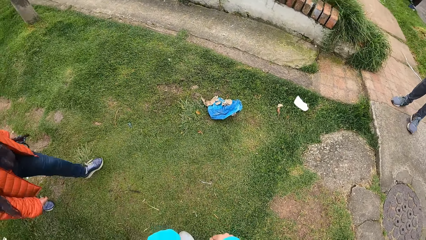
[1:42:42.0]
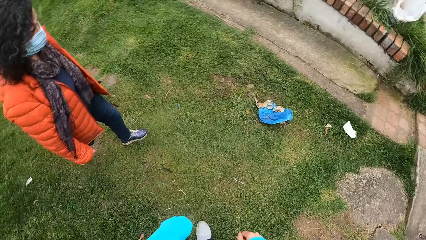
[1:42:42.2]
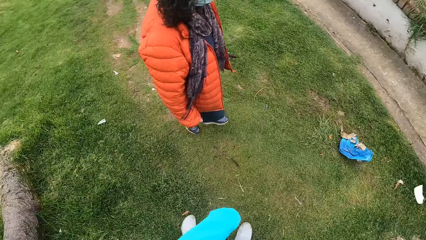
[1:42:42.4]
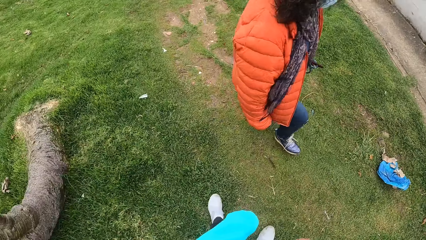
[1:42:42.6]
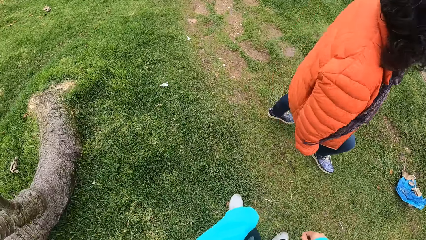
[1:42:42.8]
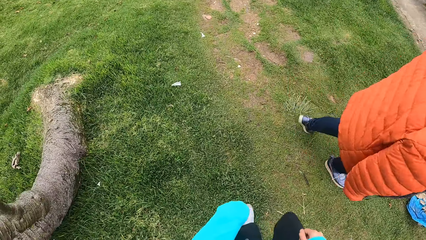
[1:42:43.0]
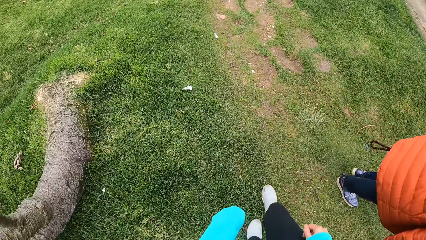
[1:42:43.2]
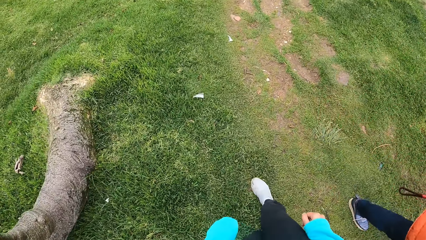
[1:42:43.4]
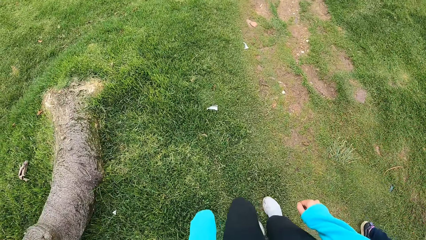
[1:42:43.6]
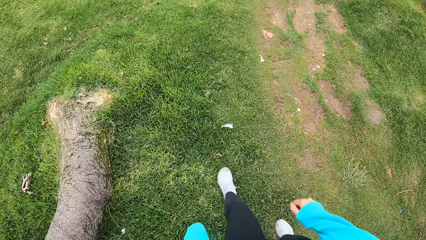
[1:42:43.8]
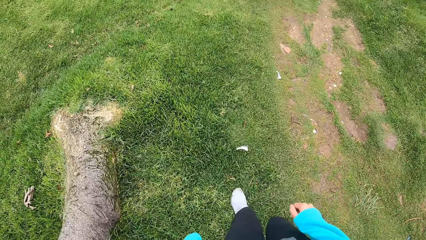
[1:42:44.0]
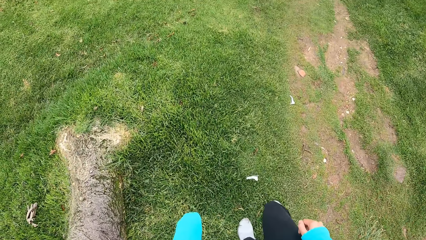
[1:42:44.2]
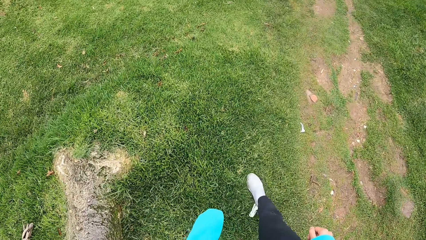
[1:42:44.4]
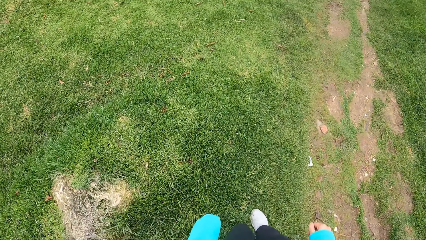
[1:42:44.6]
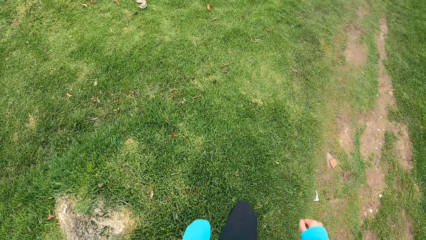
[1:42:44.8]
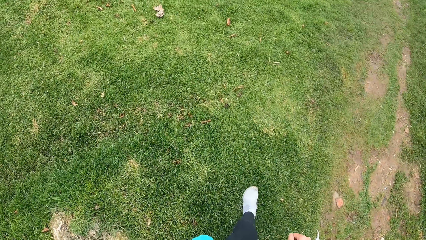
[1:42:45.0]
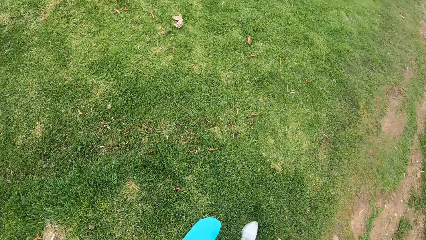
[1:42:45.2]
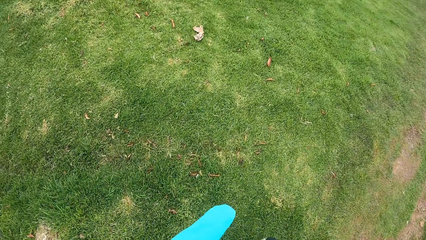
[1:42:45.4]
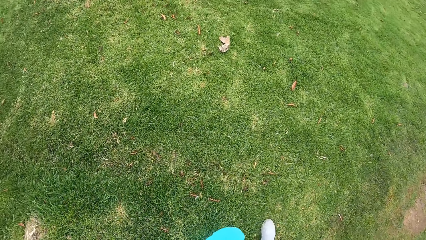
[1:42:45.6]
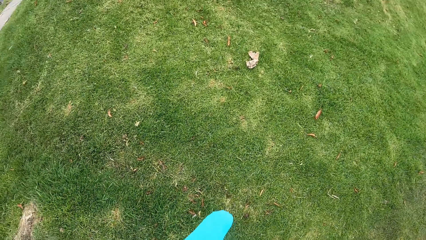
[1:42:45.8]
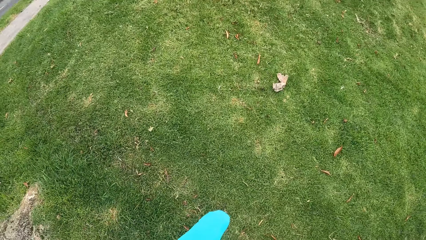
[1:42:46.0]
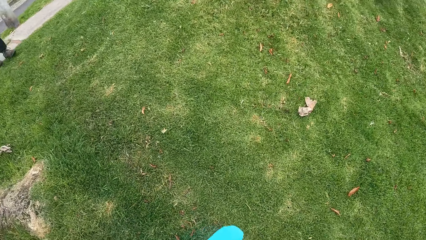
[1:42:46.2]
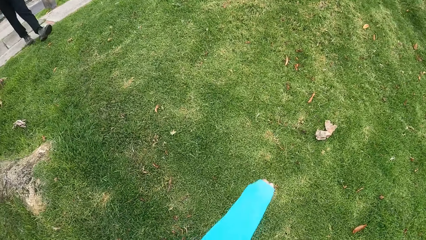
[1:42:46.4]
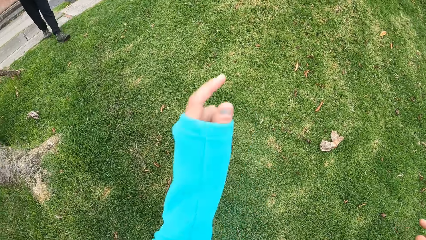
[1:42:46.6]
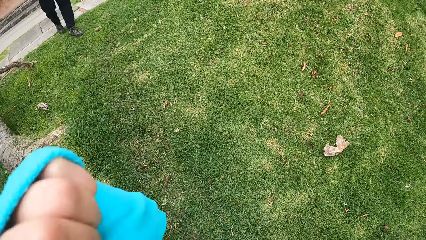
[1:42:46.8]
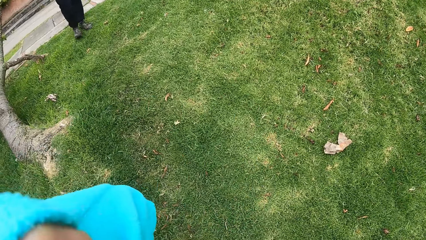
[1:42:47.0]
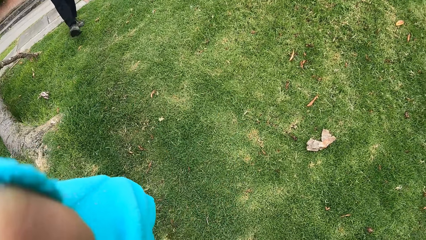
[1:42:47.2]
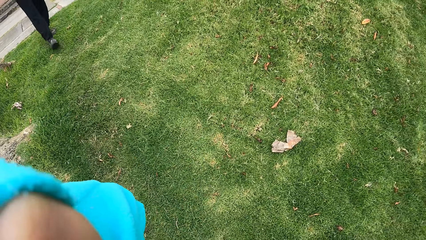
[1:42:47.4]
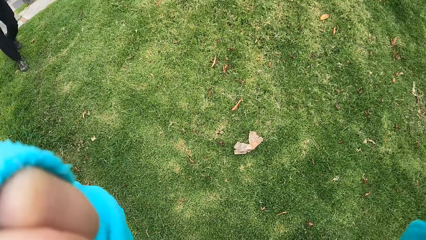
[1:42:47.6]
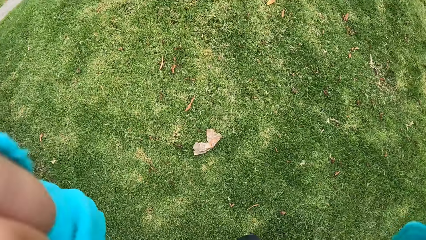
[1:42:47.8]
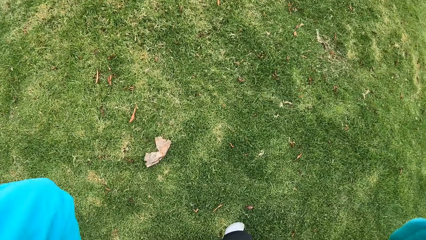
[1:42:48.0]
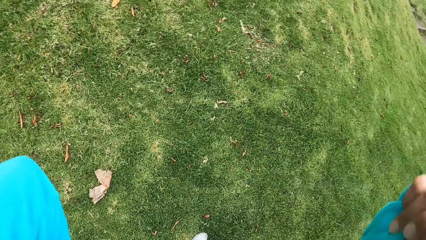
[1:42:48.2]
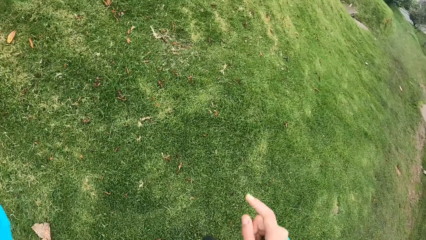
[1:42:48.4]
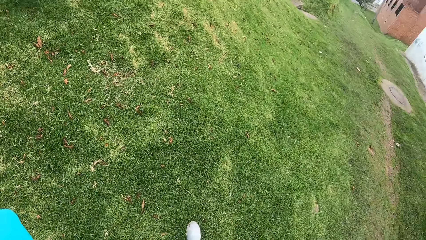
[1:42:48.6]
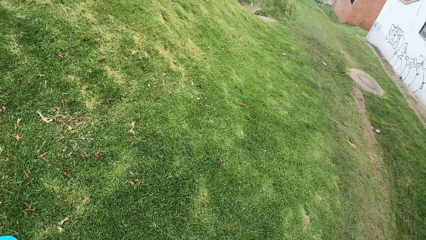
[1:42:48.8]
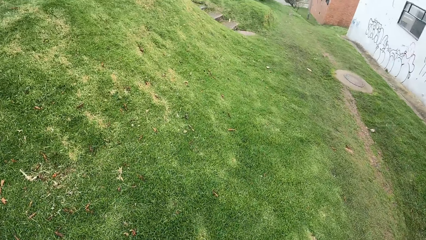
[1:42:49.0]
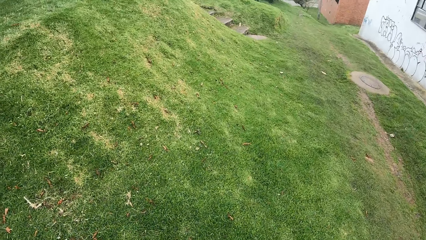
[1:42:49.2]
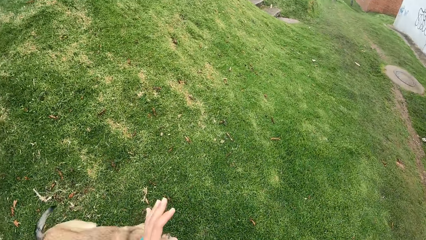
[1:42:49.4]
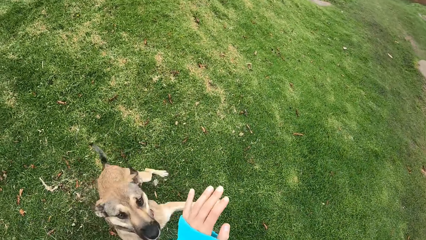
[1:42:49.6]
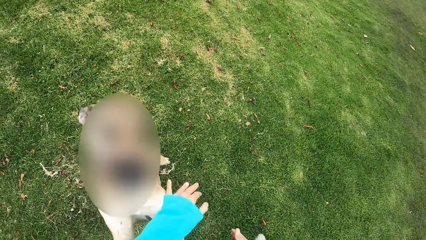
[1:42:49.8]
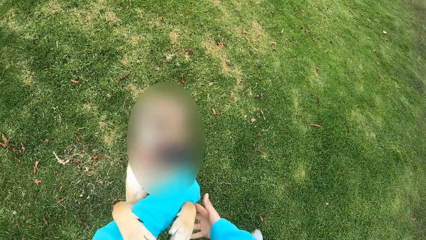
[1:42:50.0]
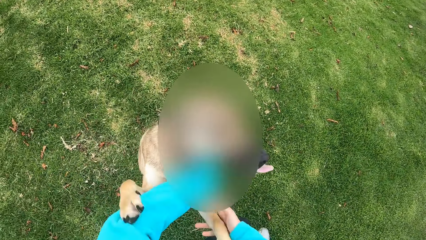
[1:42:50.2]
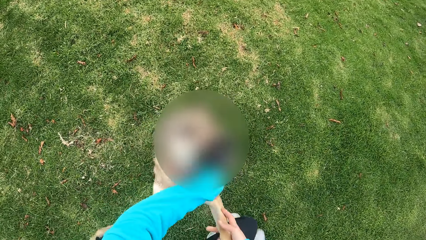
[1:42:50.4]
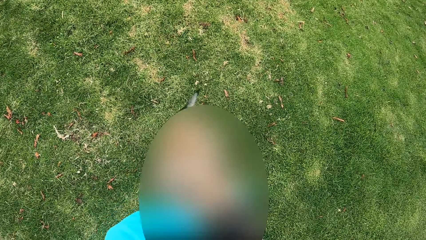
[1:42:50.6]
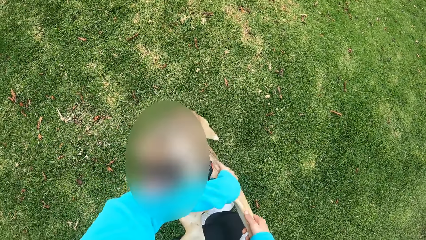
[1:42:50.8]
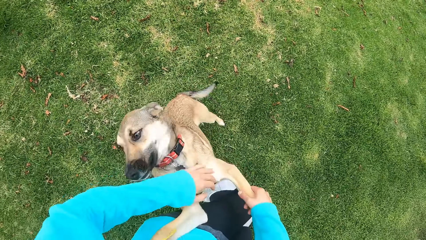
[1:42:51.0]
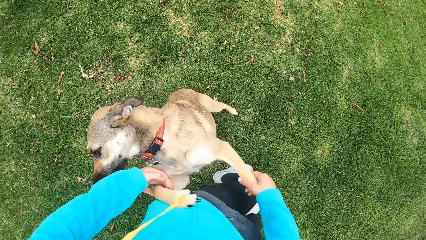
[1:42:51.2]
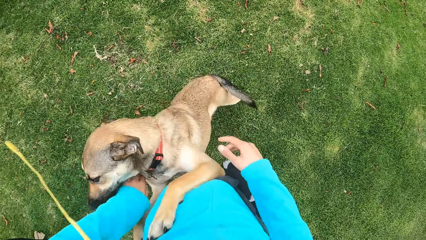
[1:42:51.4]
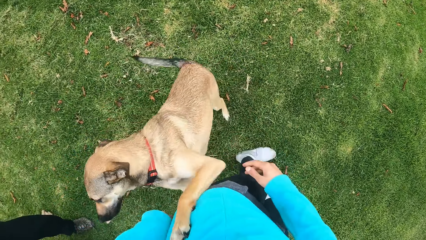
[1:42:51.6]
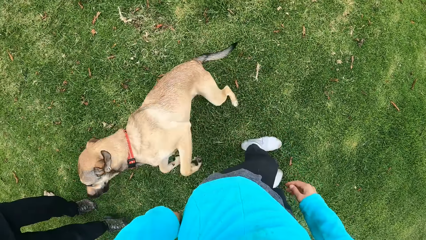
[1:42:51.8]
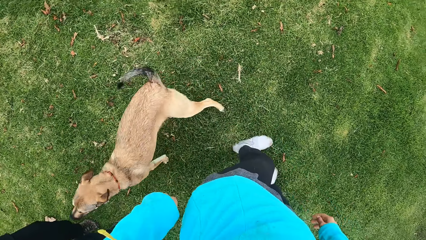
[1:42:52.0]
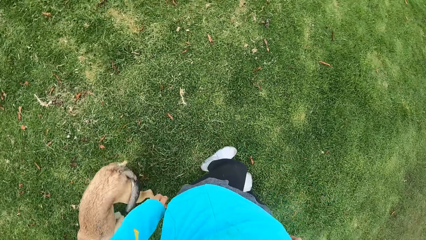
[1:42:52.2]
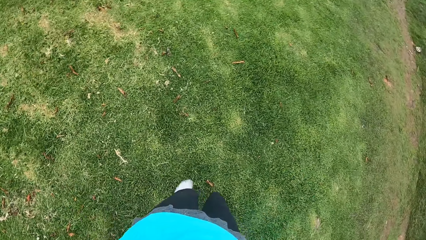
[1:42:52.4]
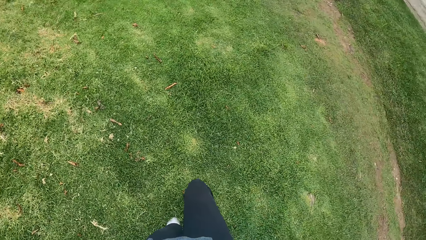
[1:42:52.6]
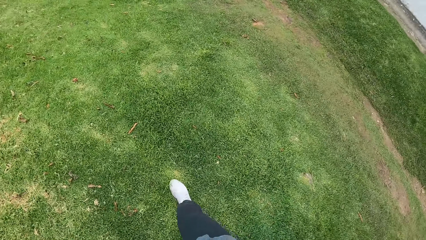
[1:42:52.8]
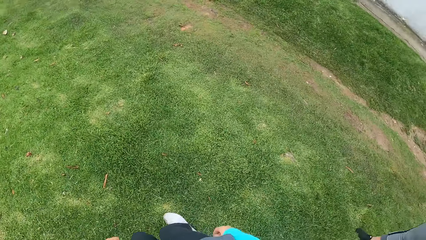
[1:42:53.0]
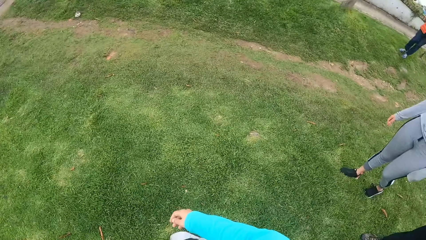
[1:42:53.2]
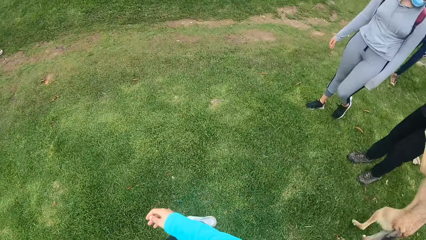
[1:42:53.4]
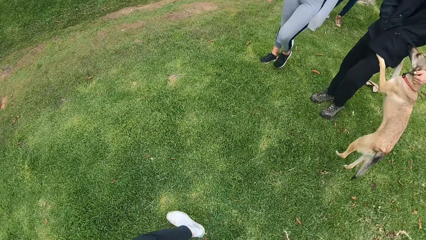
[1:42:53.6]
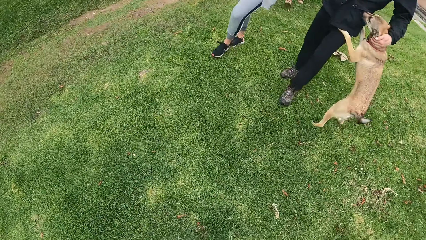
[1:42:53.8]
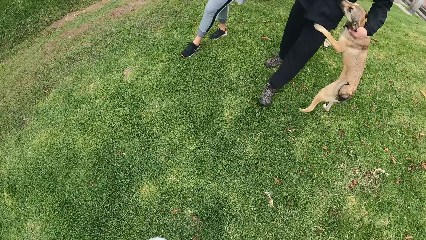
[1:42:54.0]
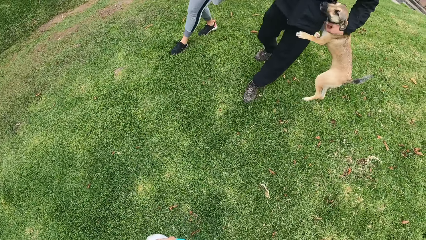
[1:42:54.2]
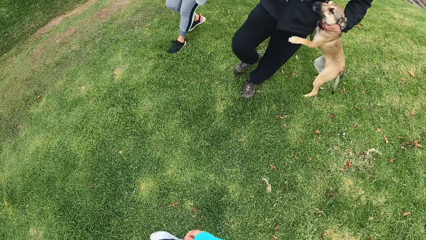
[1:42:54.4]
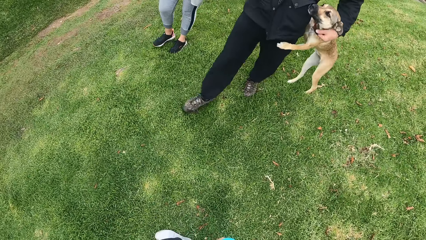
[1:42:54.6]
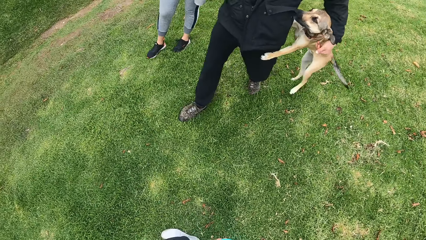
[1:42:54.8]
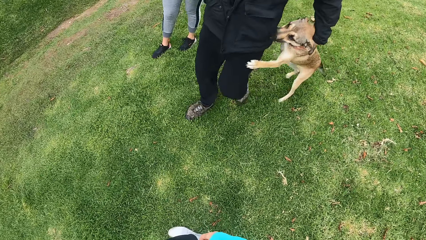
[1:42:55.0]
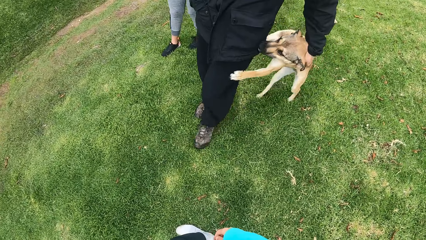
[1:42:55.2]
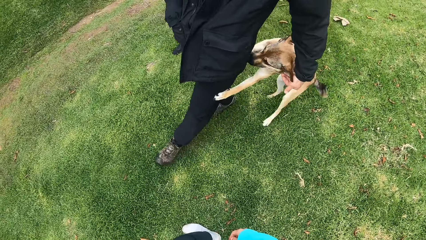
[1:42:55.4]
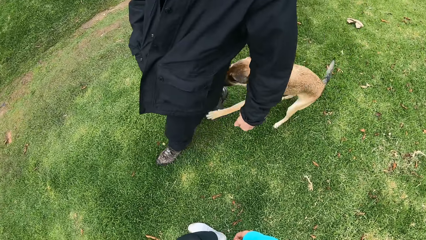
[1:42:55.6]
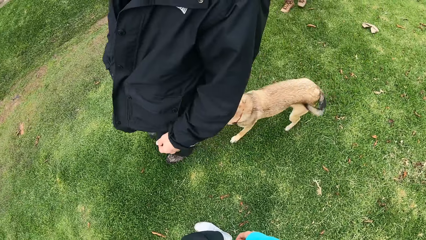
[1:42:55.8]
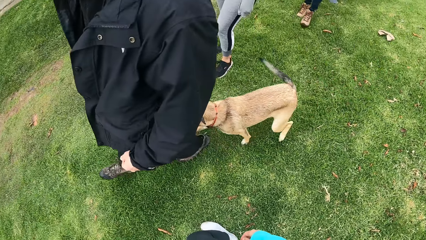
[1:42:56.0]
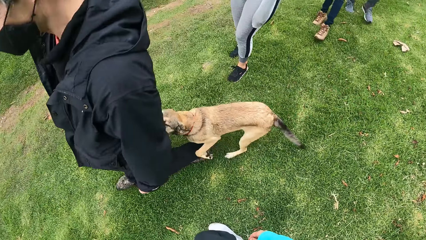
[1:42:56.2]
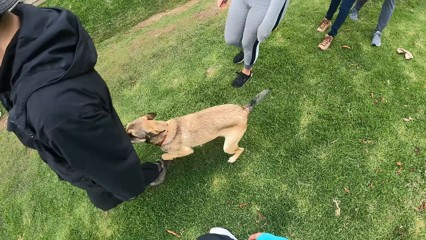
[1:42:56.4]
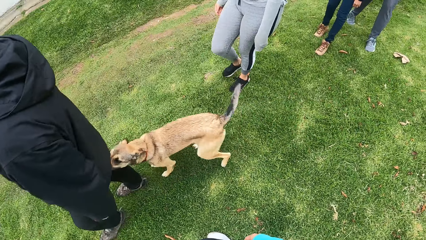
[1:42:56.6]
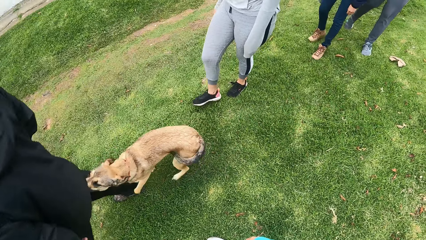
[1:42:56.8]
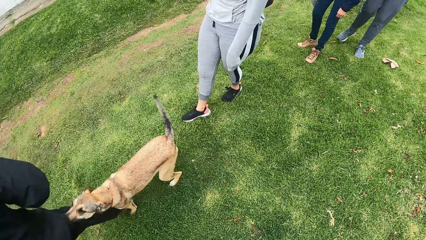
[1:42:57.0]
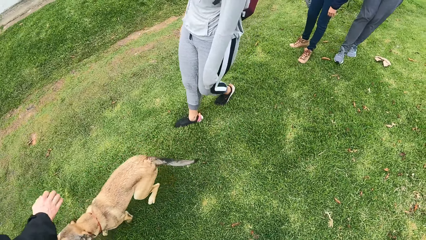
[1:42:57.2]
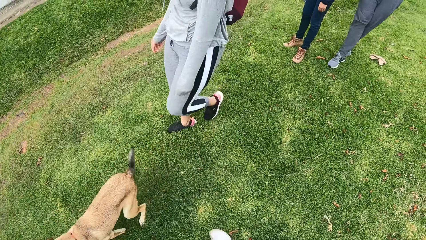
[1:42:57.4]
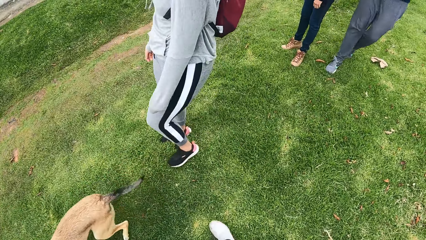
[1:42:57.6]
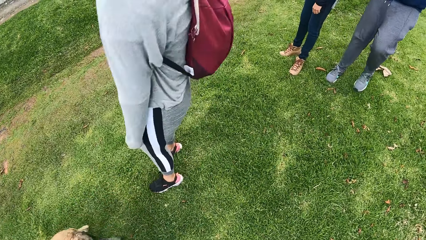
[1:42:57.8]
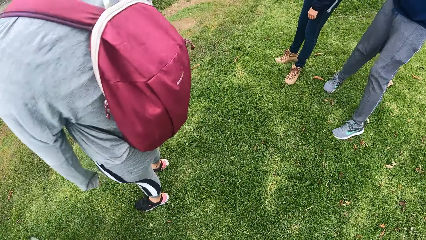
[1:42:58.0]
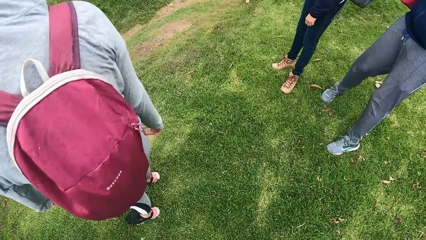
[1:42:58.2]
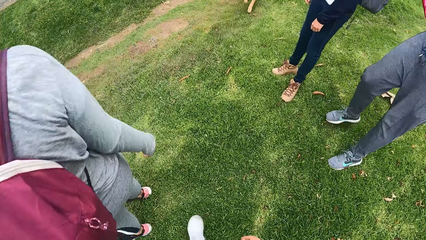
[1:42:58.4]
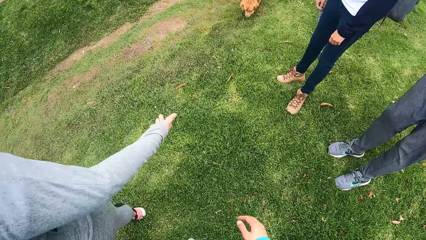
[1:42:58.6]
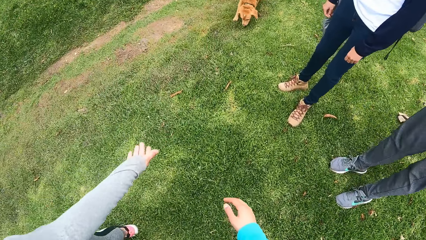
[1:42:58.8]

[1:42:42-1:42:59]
The dog plays with the camera wearer. The camera wearer pets the dog. They take a few steps. The dog plays with the man. The man pets the dog.
